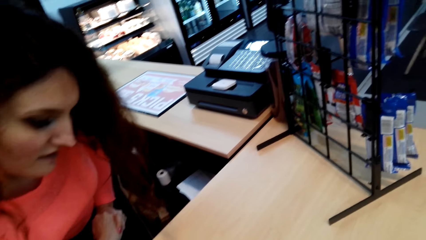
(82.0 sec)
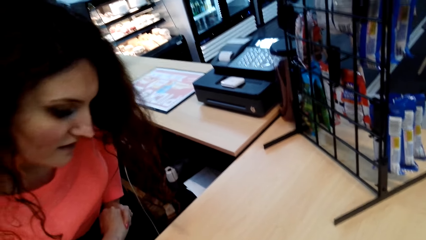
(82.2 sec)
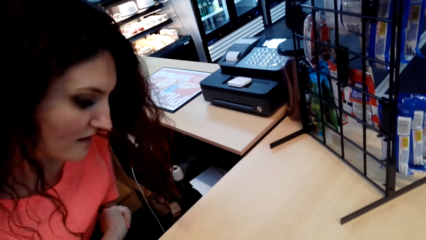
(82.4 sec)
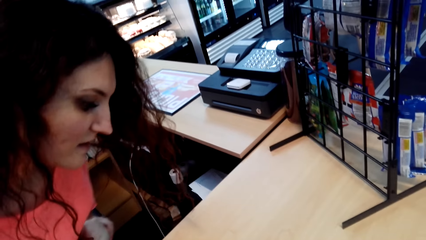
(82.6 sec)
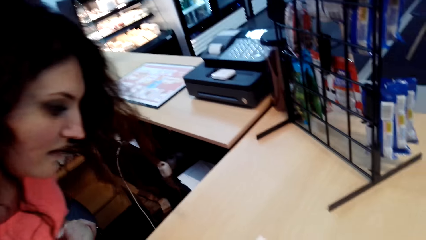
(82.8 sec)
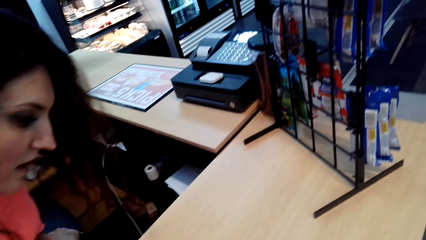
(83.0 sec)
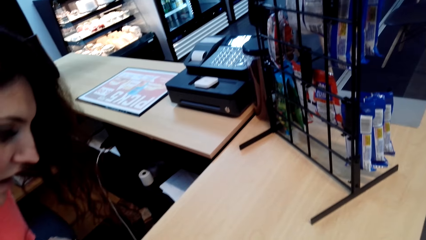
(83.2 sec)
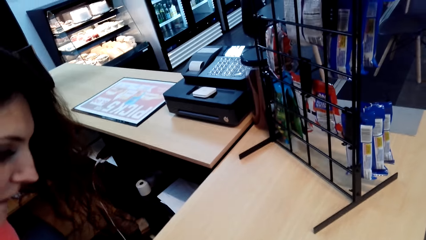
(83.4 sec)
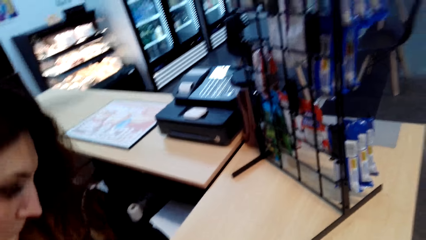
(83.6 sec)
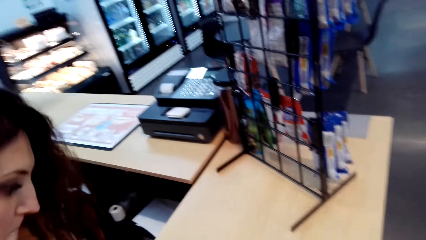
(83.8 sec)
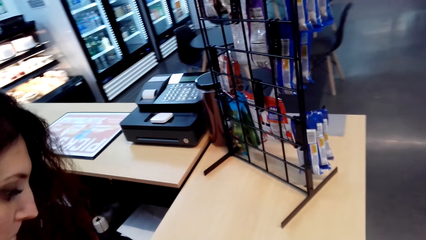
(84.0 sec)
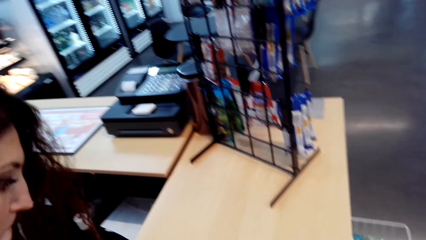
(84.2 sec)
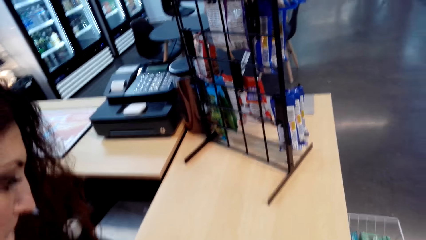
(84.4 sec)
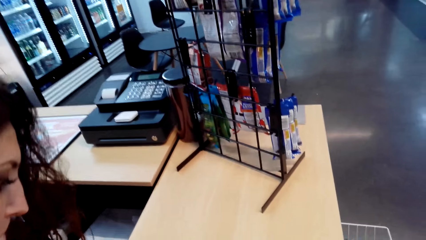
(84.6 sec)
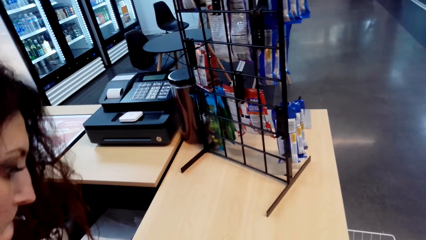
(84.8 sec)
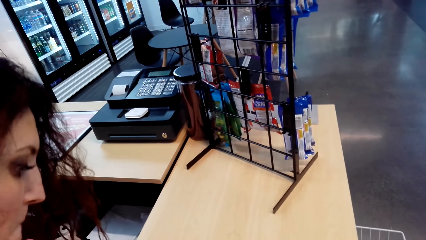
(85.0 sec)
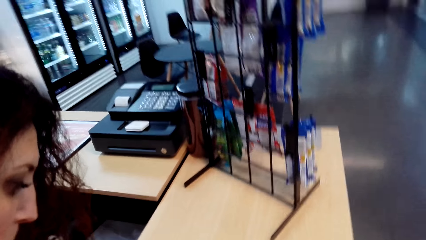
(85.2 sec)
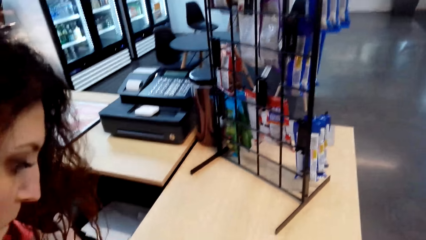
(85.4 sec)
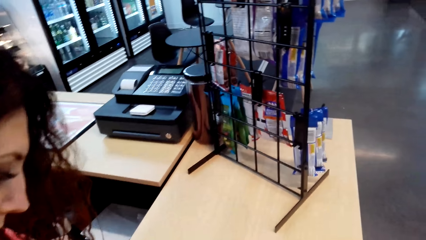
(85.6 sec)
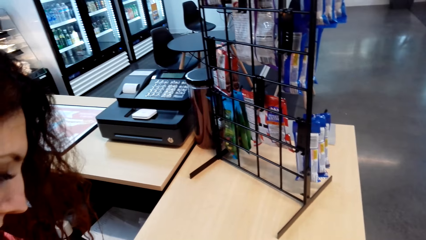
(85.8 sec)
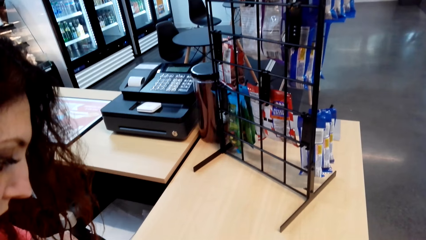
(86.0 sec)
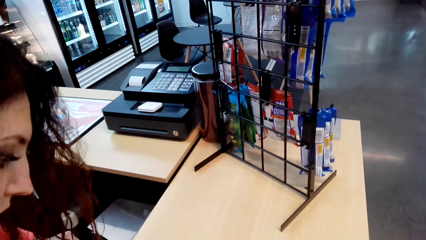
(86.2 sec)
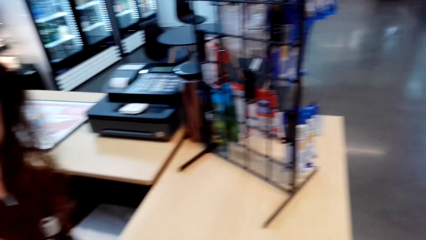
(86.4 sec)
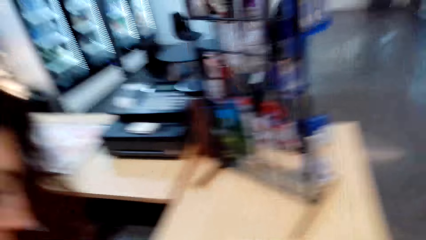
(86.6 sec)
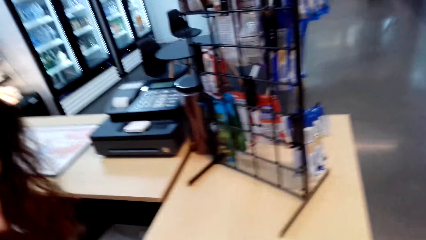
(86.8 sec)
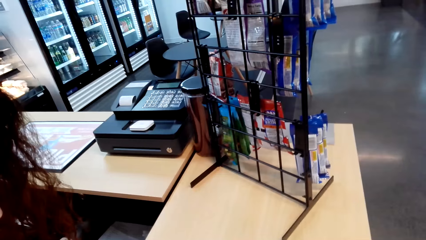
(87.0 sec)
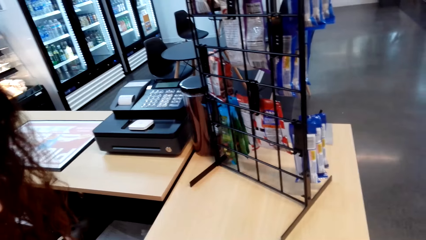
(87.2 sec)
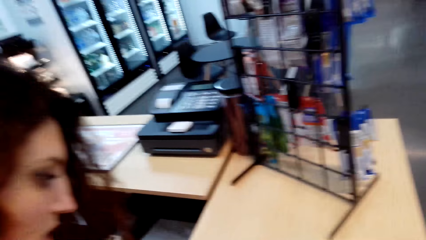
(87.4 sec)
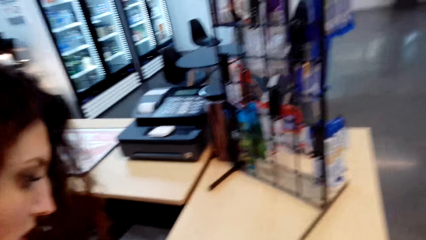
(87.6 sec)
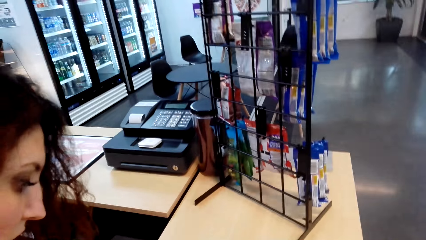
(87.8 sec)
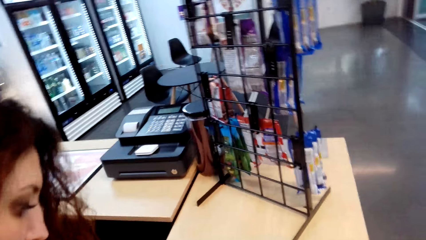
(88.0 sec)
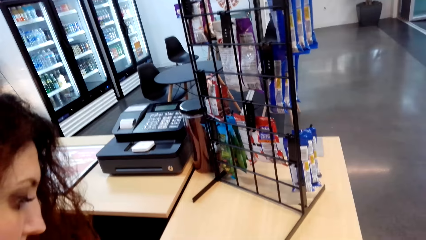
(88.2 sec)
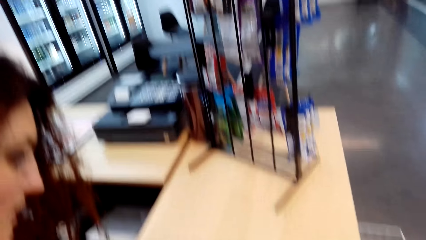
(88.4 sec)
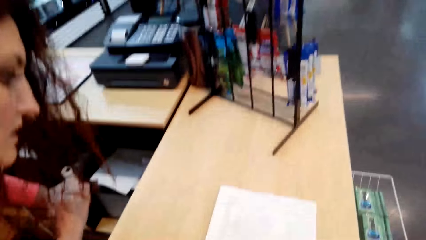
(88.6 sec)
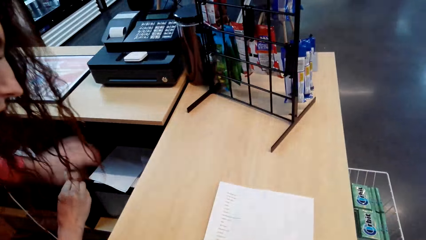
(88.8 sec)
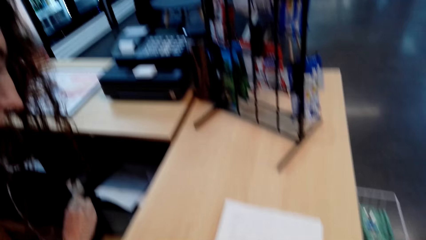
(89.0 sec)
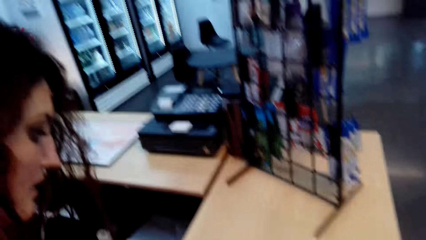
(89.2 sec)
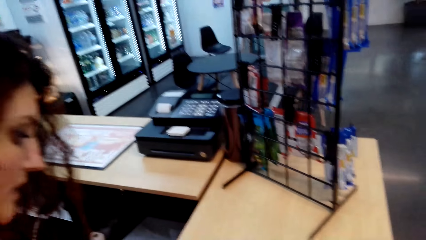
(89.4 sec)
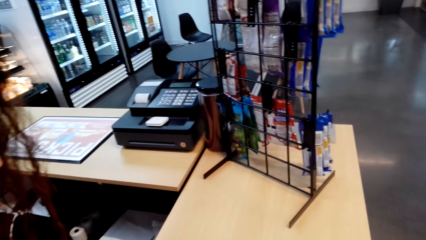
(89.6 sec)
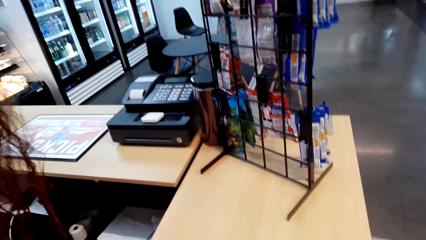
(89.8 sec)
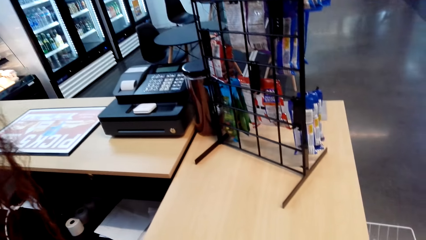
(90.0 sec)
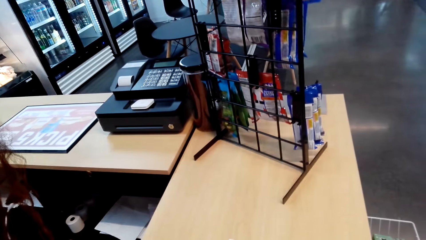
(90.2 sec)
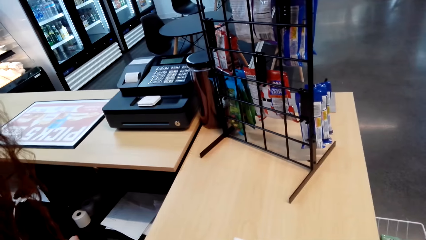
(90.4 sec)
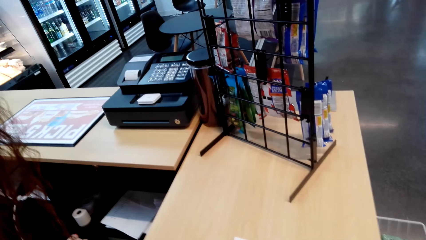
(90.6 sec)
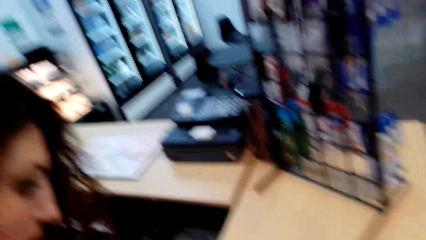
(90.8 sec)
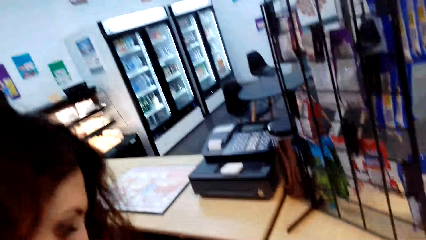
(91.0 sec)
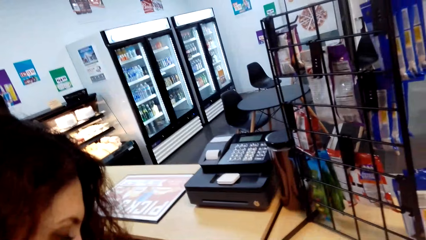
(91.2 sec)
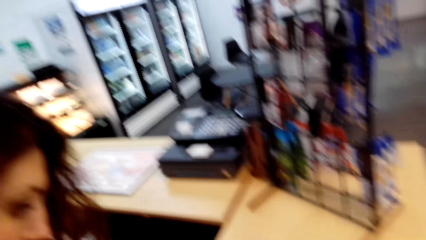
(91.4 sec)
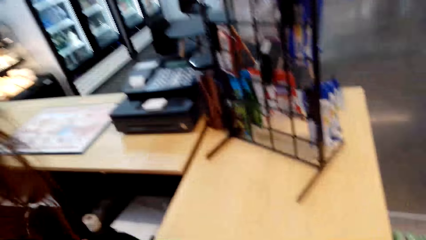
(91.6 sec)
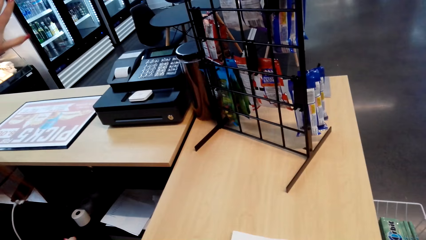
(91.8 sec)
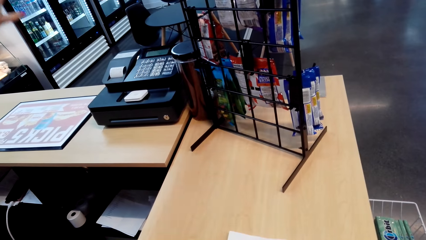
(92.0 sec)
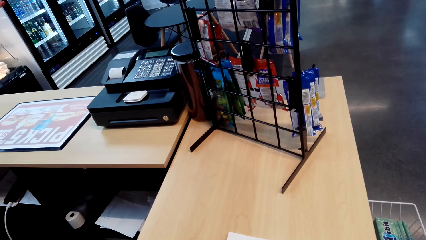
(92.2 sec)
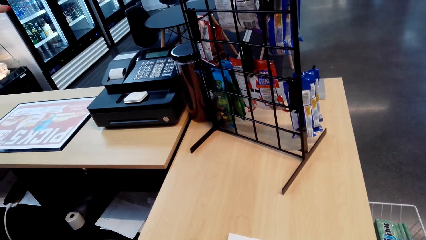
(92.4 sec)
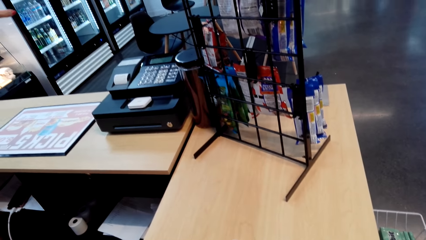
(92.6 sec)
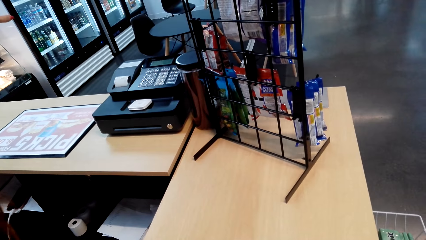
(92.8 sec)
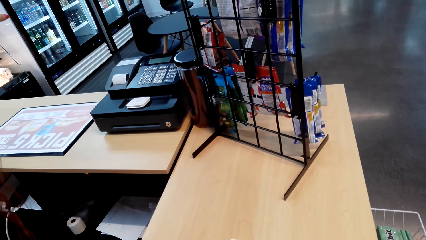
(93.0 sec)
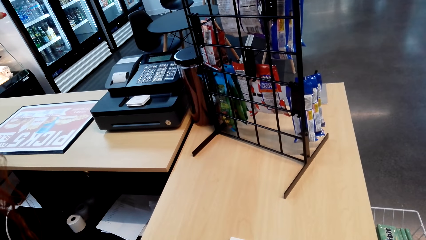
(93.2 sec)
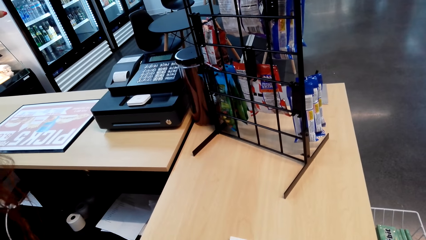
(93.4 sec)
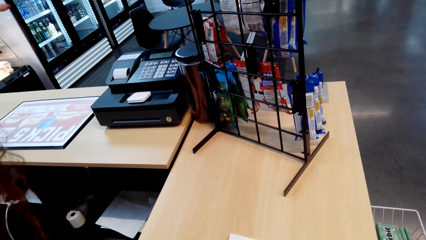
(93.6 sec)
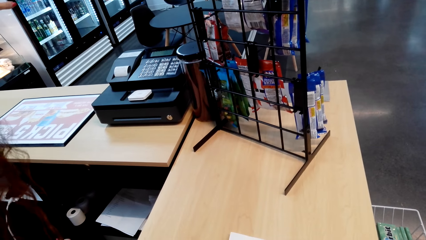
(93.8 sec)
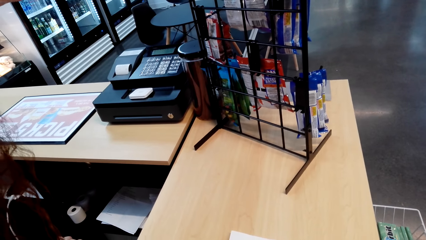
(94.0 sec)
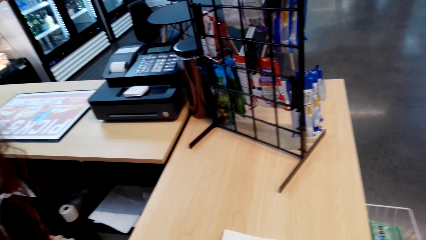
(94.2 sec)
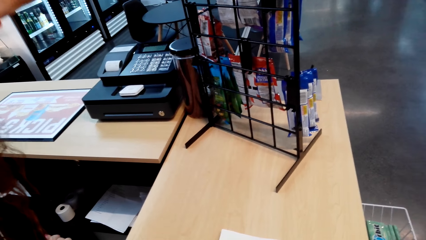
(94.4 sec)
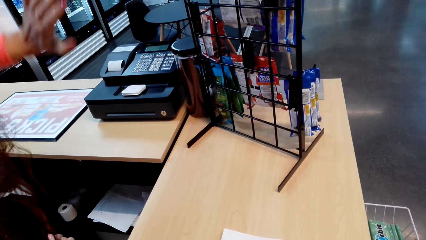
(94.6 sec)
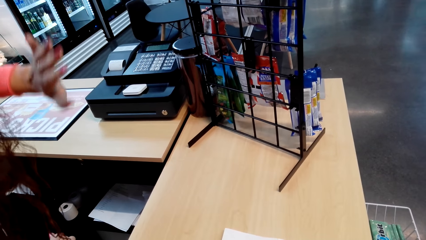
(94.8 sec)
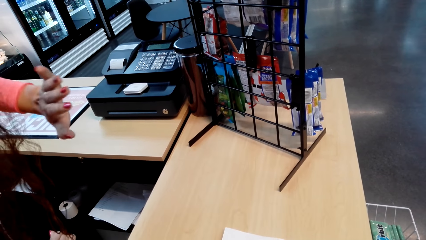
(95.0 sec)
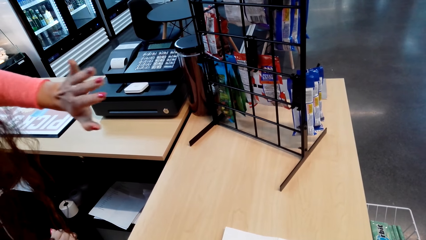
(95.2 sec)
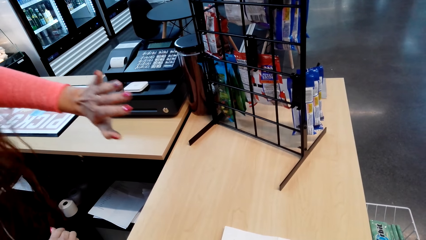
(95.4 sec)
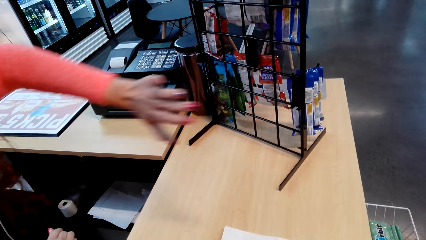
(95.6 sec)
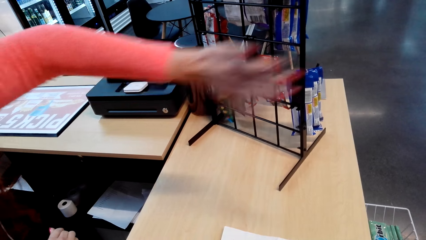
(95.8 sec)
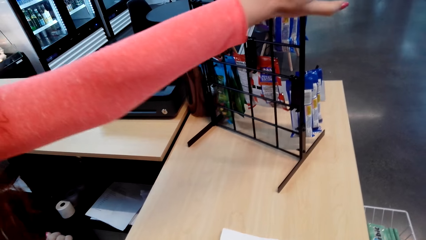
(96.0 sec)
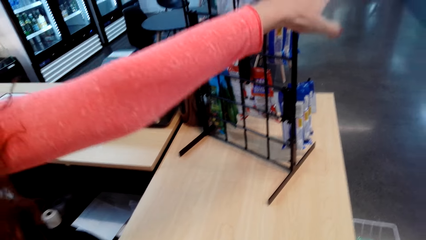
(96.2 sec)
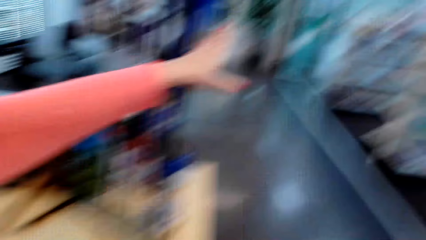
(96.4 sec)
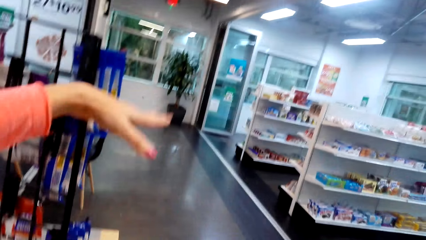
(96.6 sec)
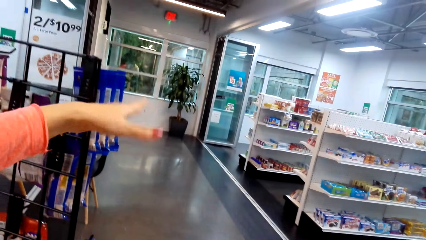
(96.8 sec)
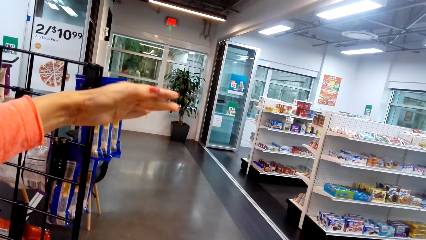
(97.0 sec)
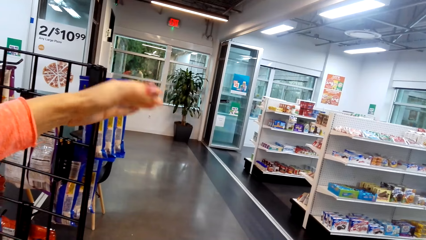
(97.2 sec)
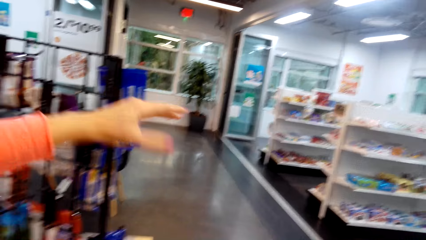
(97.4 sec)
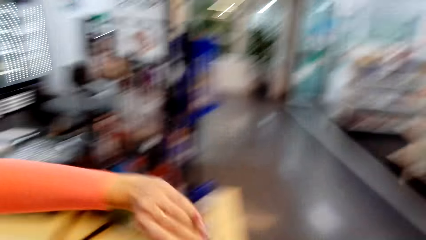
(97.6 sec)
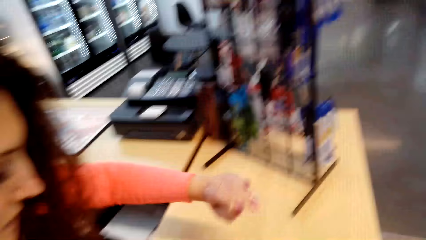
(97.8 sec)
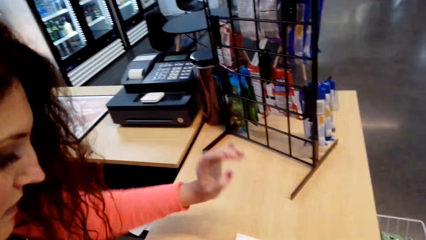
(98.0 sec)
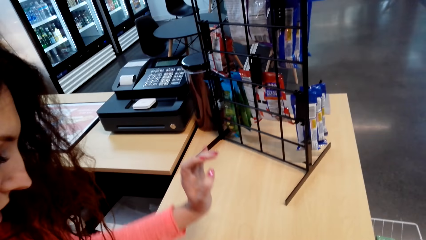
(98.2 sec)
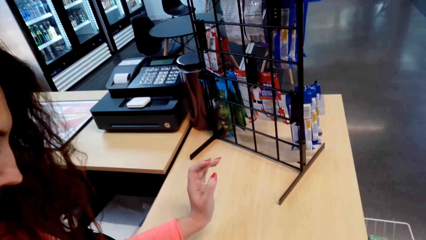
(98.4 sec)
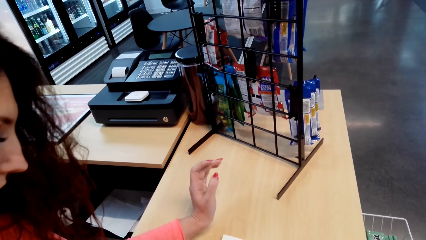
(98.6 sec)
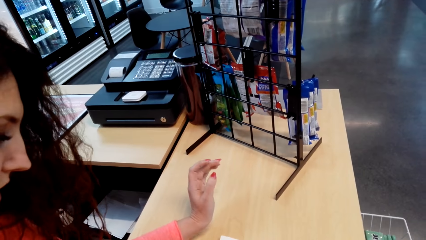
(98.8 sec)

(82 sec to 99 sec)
The cashier looks towards the supermarket counter. The cashier lifts the left hand. The cashier stretches the left hand towards the supermarket shelving.
